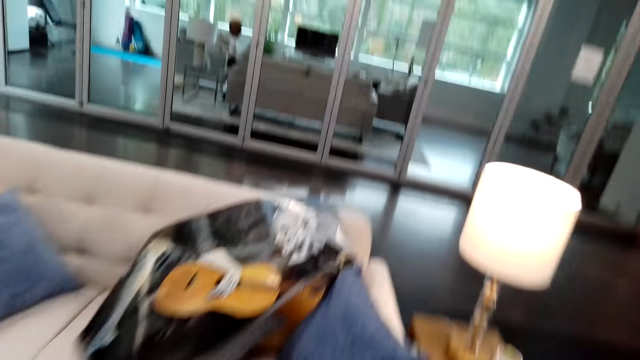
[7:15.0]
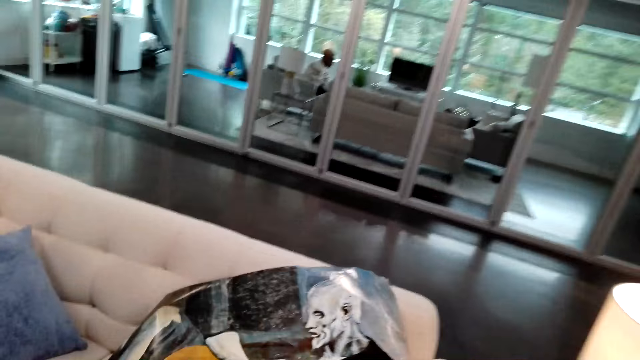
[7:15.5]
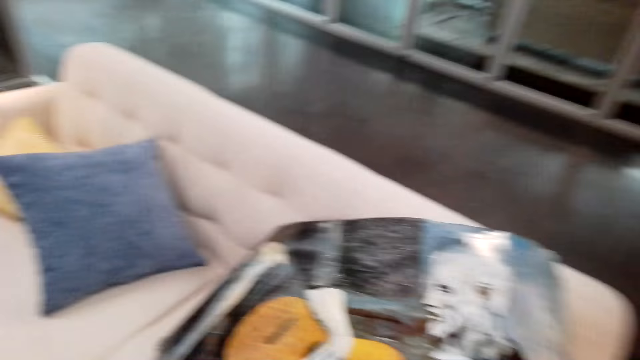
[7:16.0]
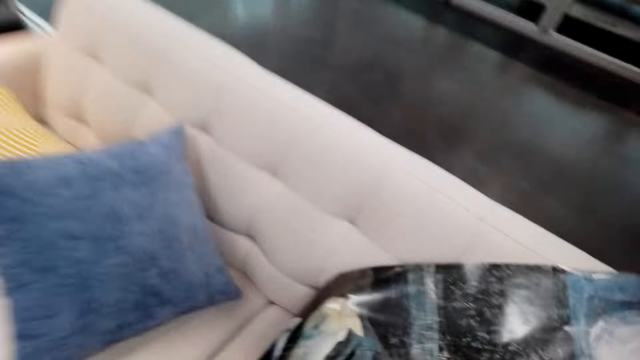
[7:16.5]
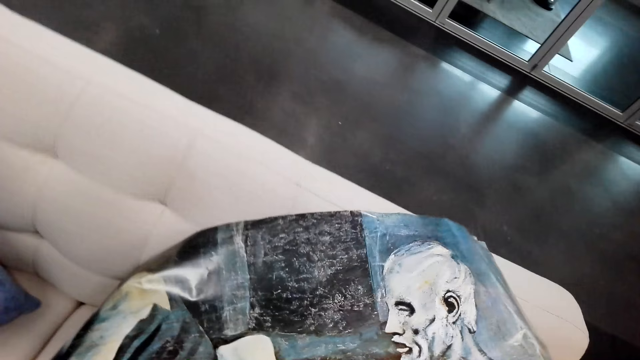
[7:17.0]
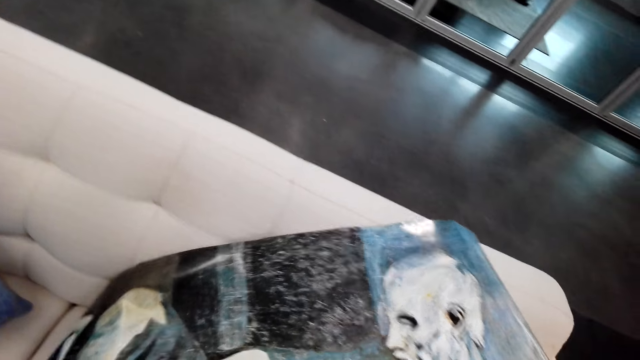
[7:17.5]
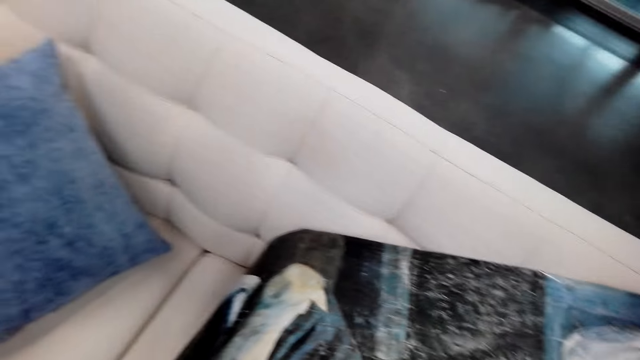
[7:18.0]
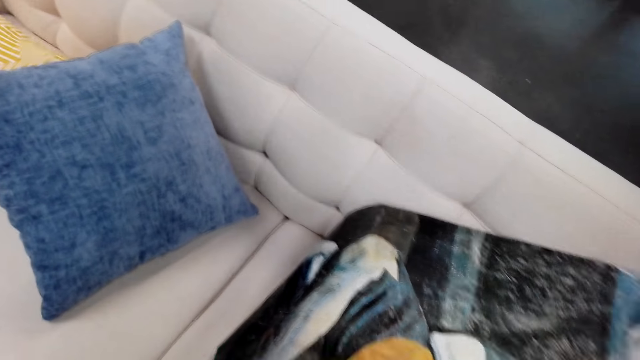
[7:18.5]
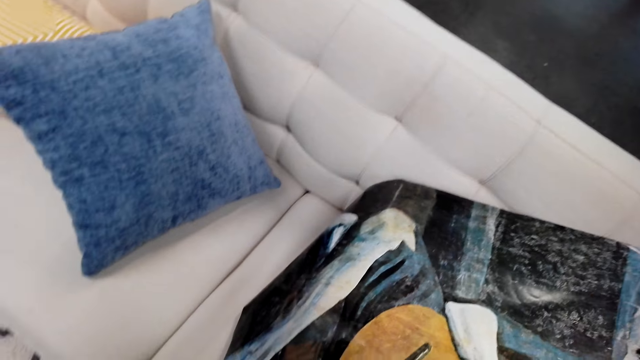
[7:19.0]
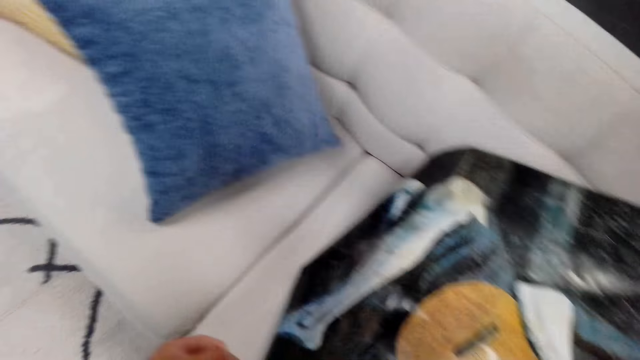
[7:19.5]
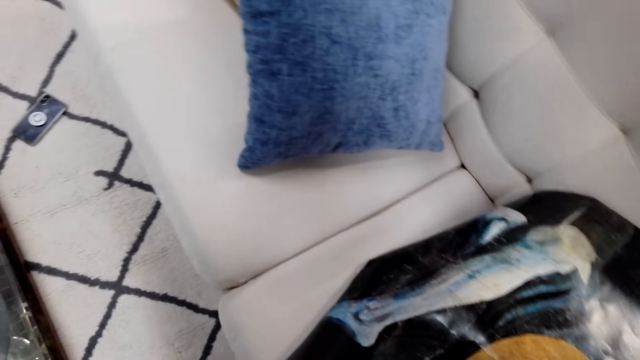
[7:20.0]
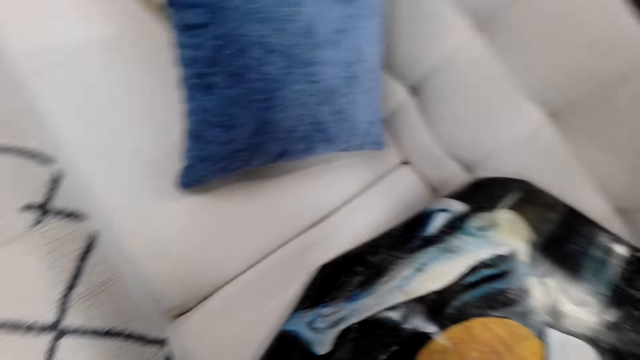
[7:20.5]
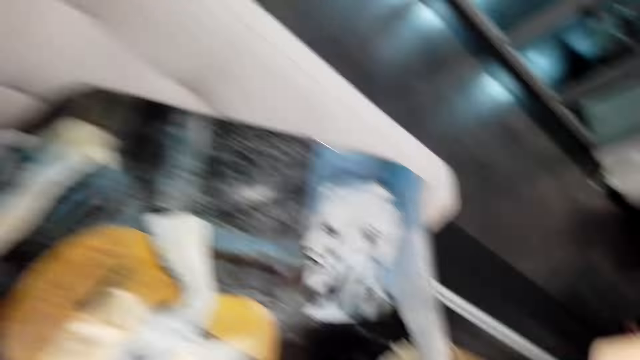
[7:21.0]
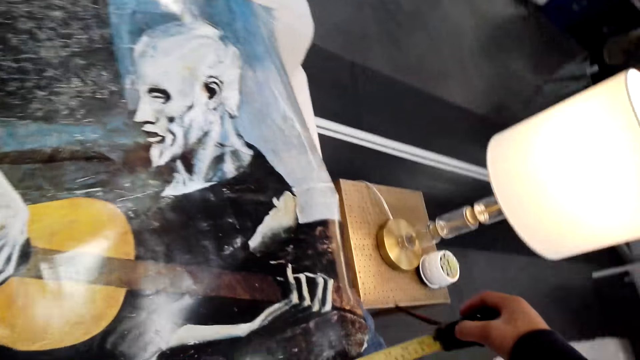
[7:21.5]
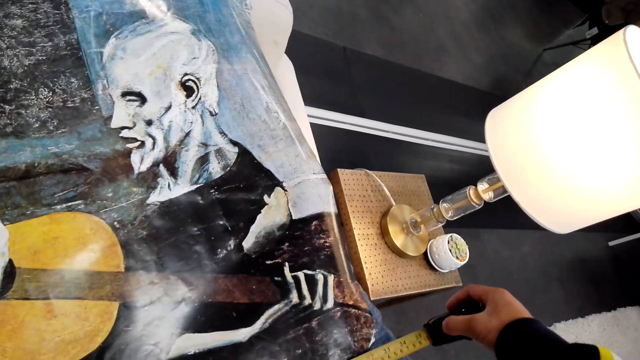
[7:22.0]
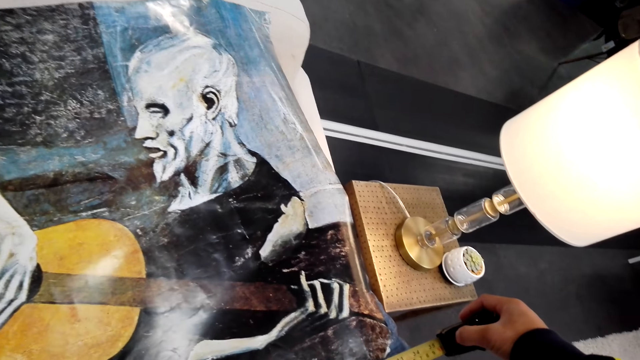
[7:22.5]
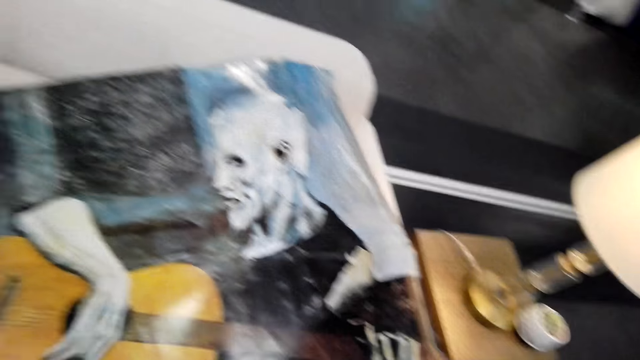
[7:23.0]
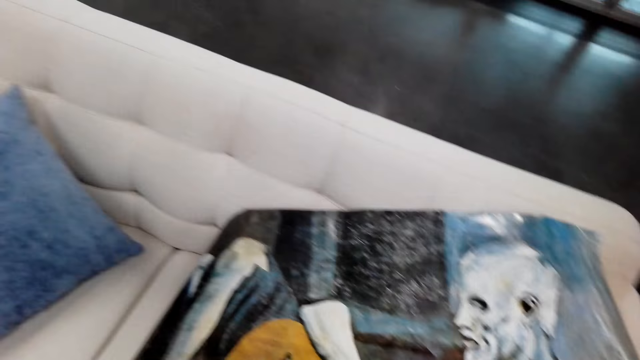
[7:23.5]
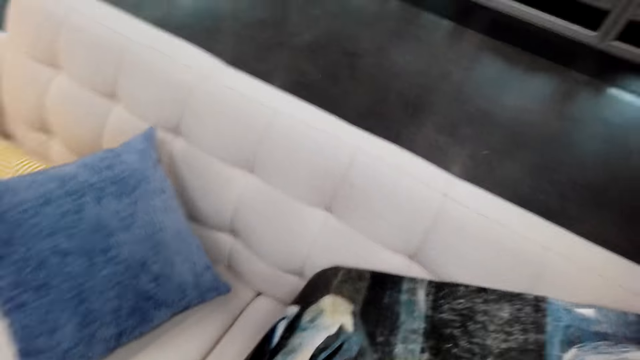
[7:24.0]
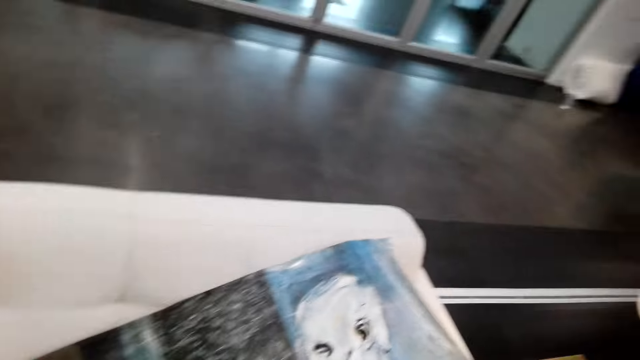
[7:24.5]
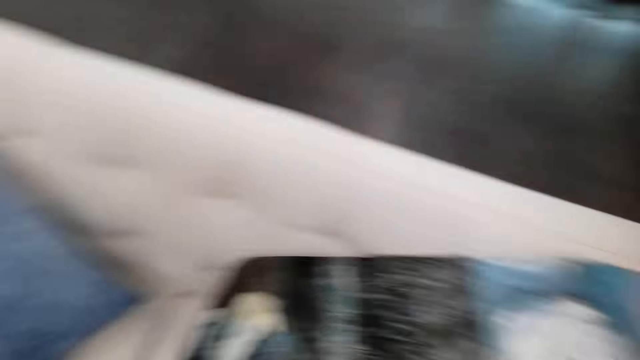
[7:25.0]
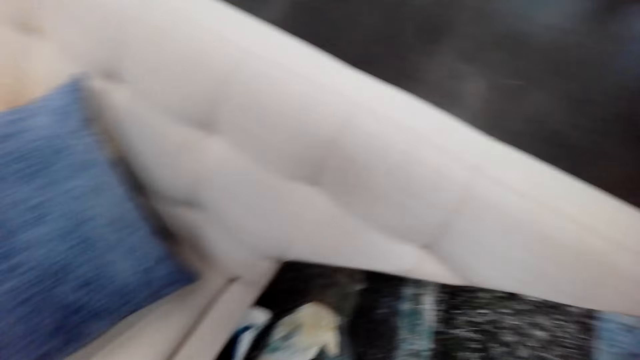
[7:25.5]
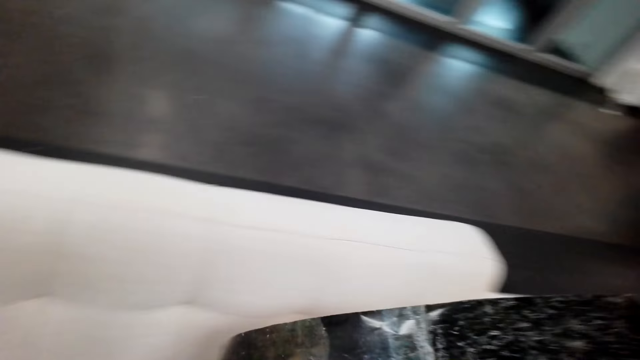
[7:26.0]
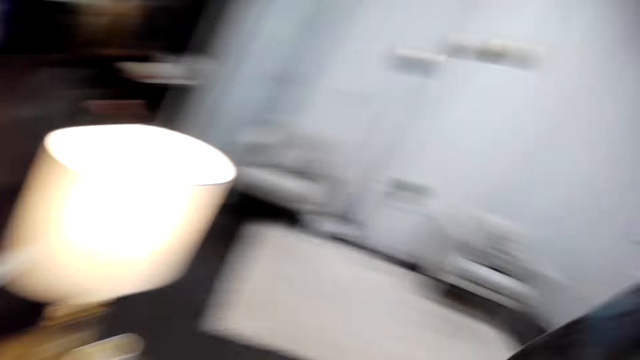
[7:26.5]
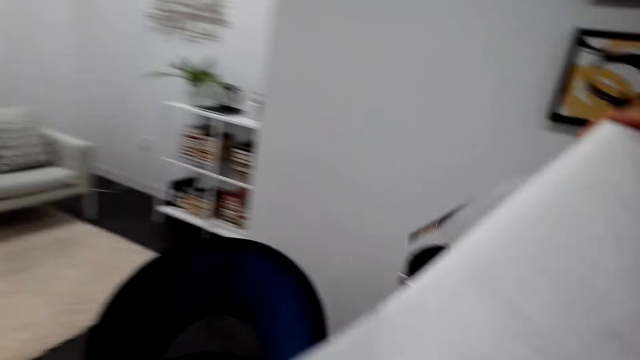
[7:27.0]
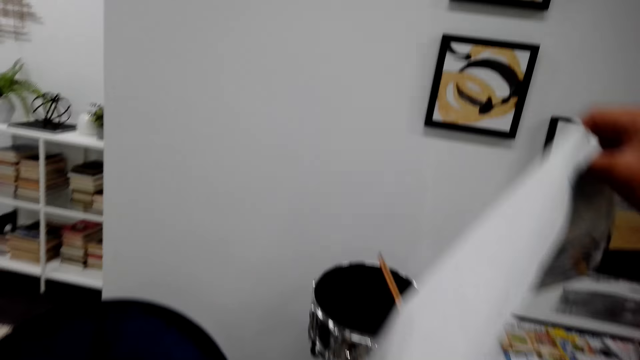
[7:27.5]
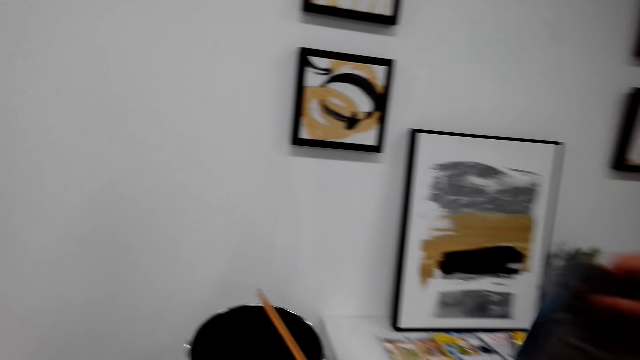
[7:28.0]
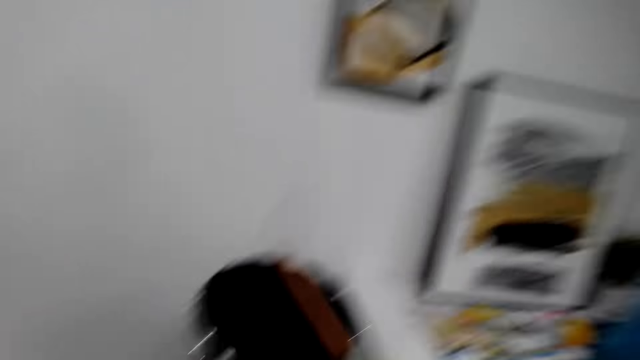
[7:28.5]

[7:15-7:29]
The camera wearer measures the wall deco from the couch. They talk while carrying the deco.

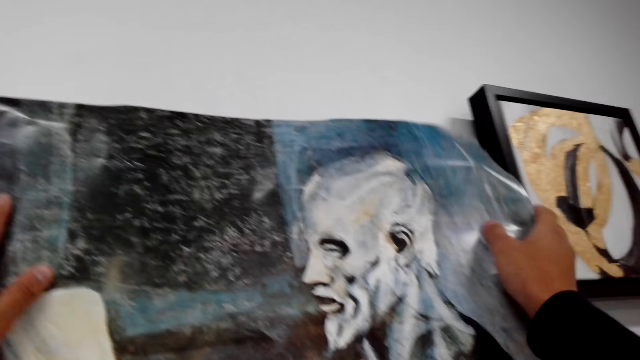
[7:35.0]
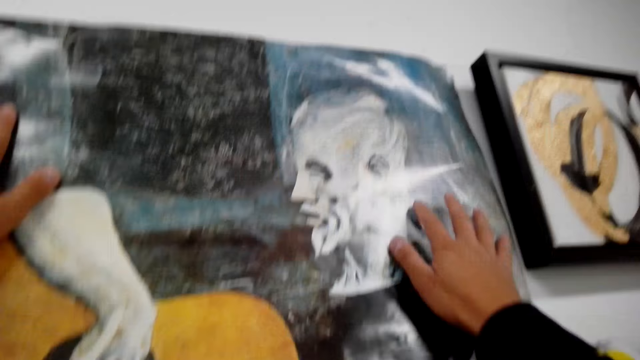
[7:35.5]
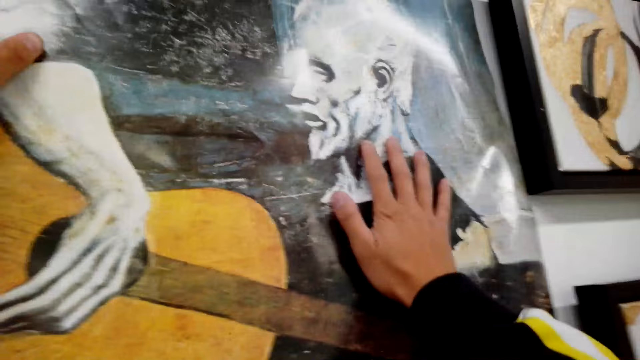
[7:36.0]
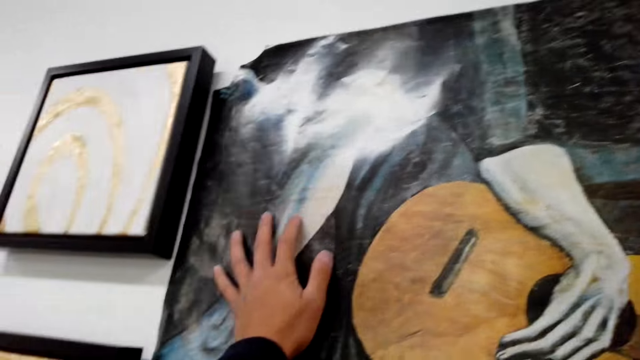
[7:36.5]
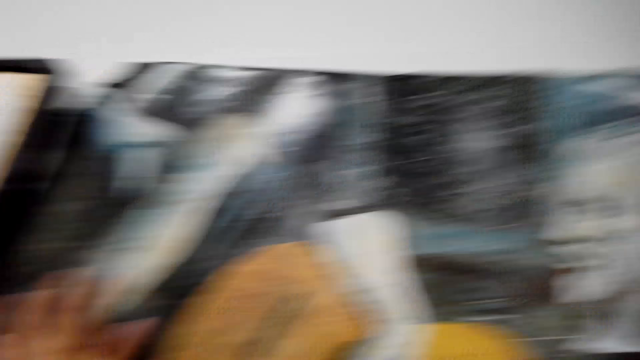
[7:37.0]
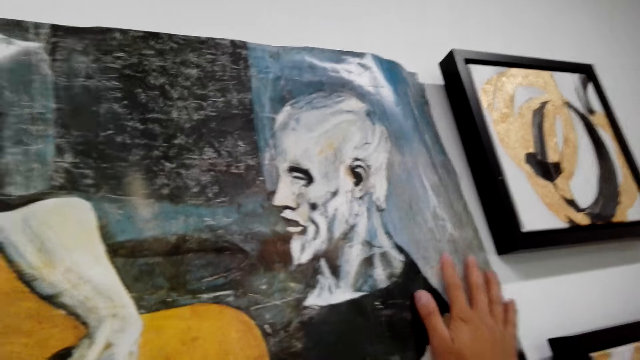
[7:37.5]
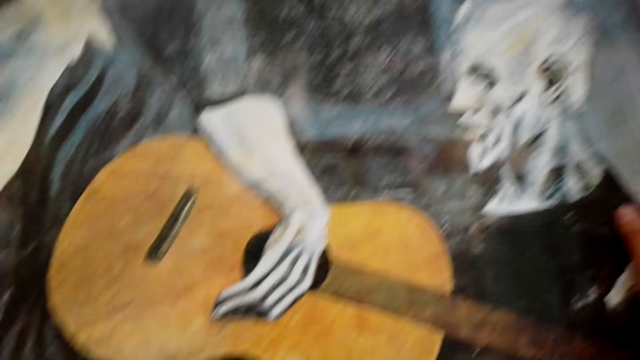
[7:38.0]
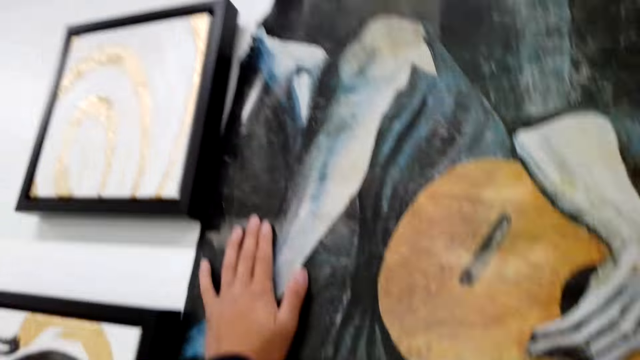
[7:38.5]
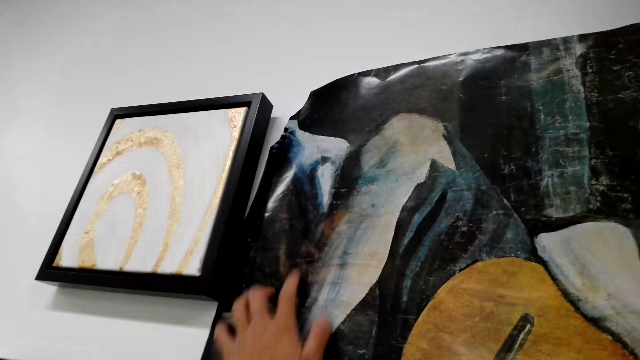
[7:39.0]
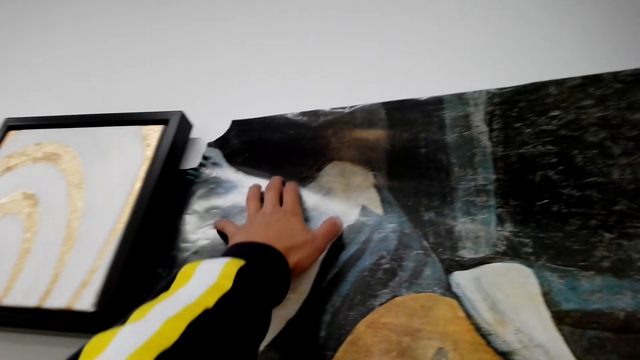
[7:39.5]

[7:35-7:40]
The camera wearer puts the wall deco on the wall.

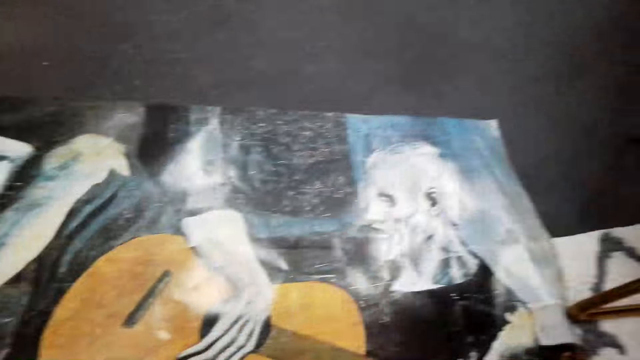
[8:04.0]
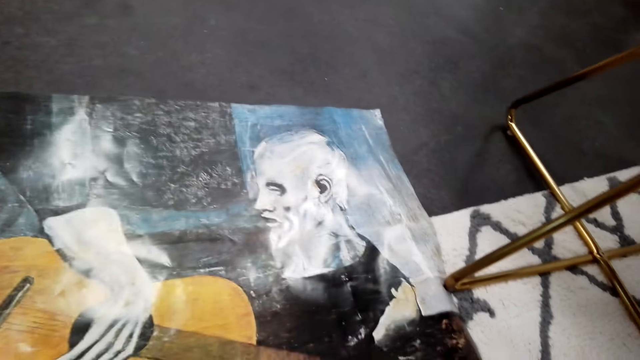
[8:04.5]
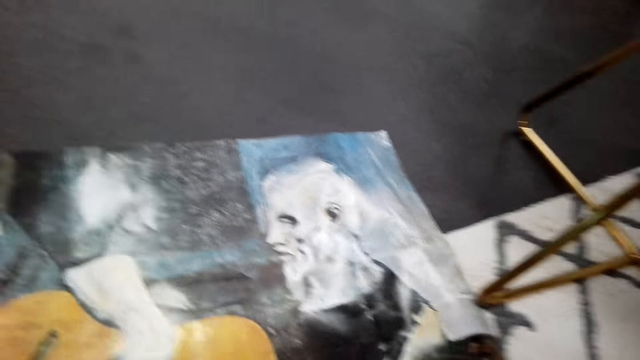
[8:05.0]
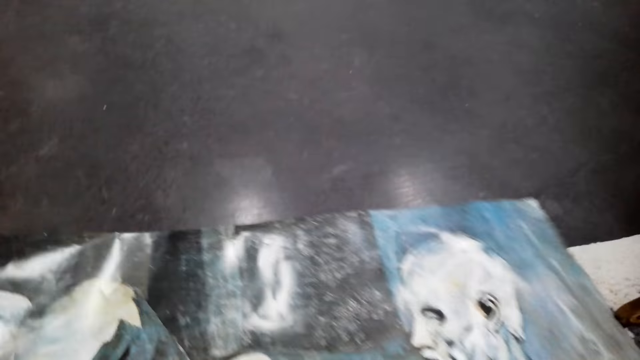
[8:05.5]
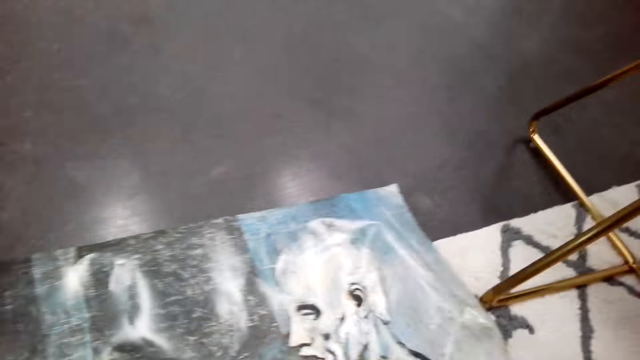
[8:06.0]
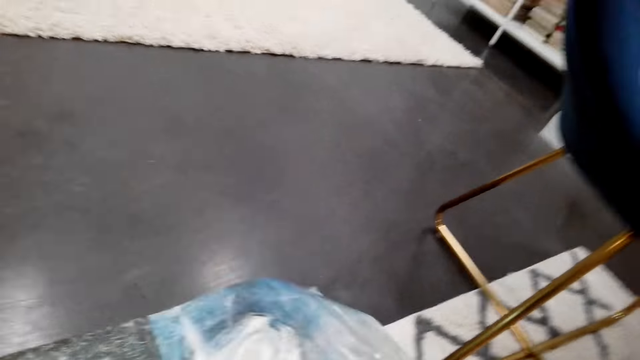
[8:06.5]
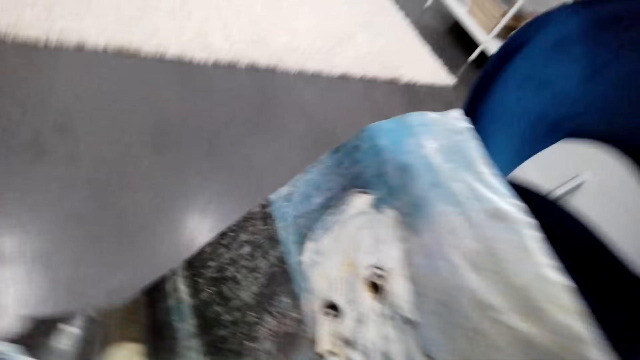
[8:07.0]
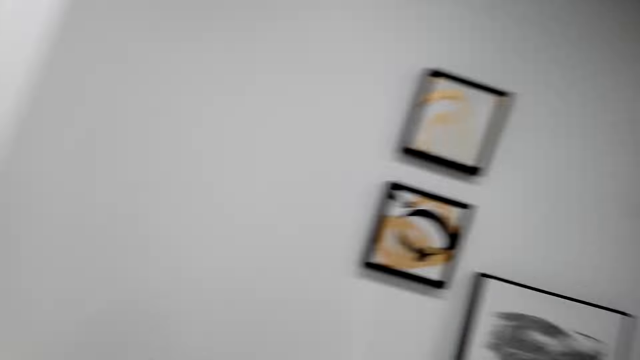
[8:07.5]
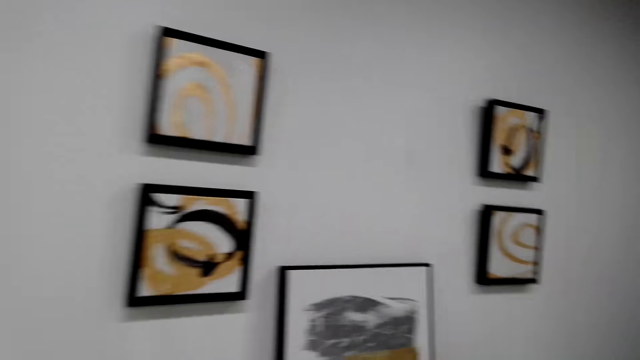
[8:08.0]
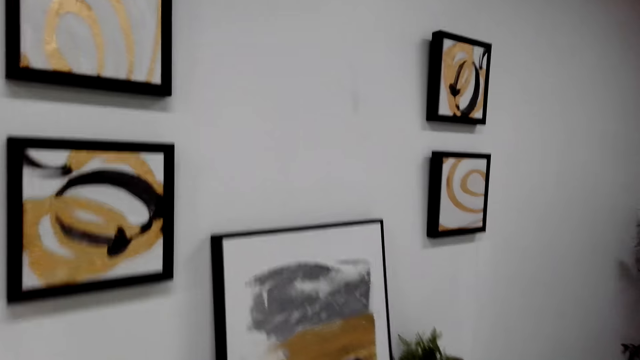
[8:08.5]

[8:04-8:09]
The camera wearer talks while carrying the deco.
